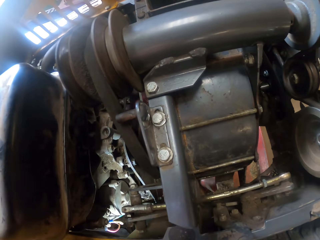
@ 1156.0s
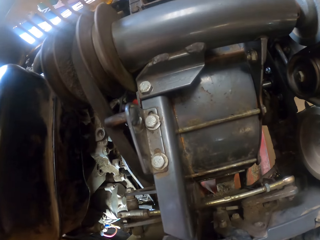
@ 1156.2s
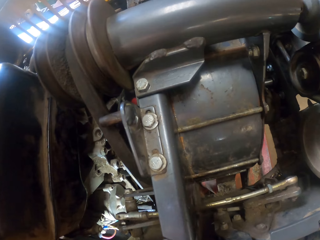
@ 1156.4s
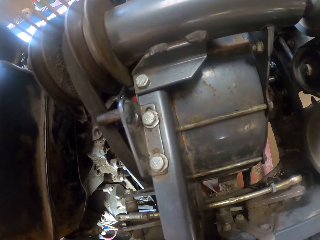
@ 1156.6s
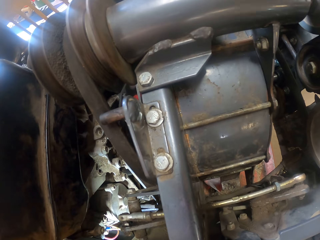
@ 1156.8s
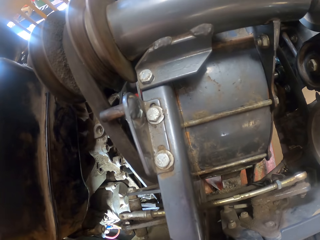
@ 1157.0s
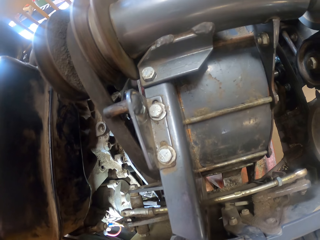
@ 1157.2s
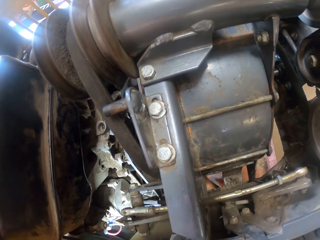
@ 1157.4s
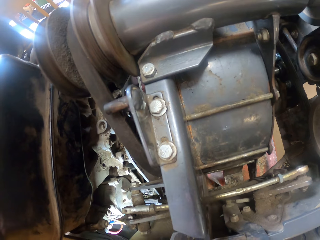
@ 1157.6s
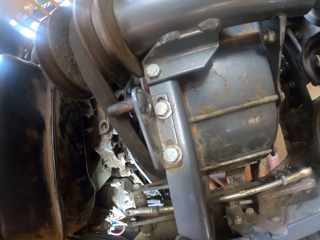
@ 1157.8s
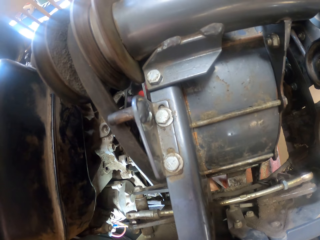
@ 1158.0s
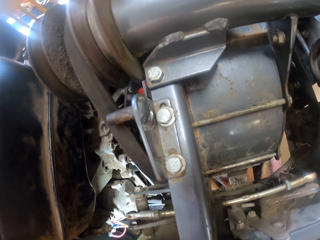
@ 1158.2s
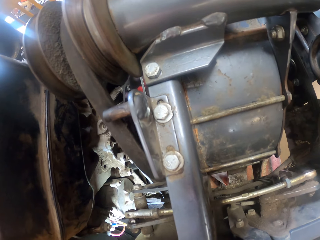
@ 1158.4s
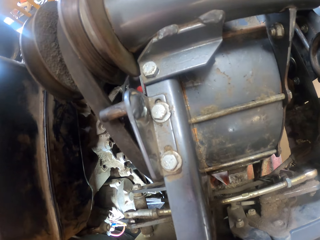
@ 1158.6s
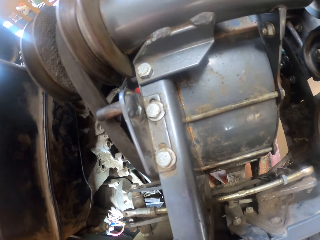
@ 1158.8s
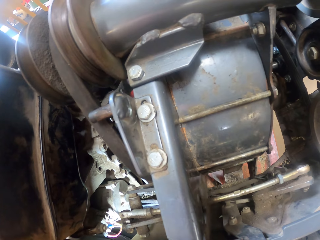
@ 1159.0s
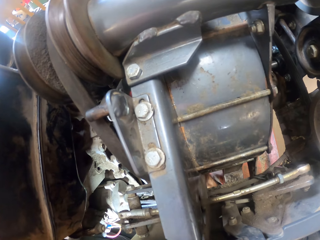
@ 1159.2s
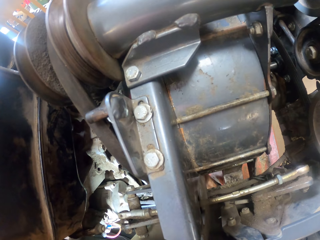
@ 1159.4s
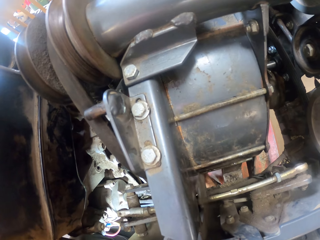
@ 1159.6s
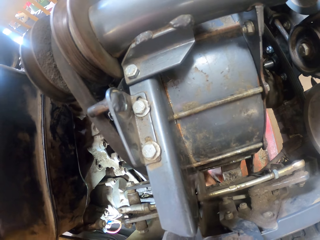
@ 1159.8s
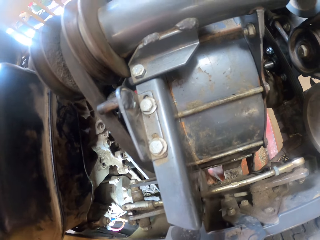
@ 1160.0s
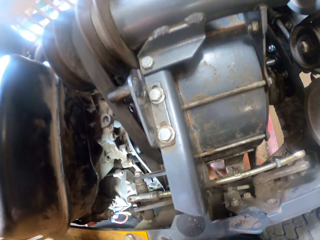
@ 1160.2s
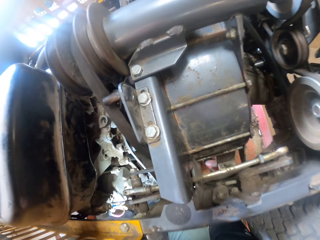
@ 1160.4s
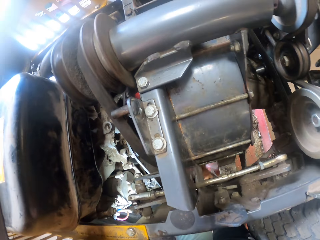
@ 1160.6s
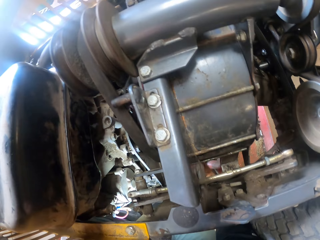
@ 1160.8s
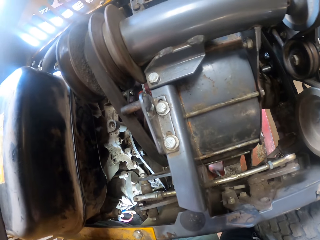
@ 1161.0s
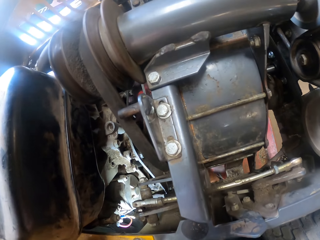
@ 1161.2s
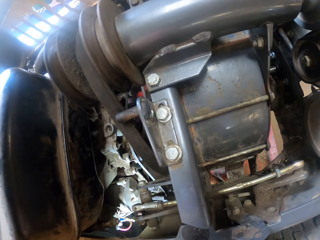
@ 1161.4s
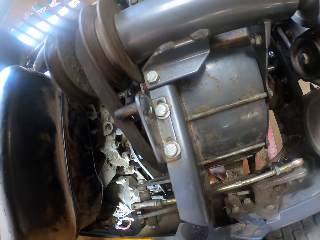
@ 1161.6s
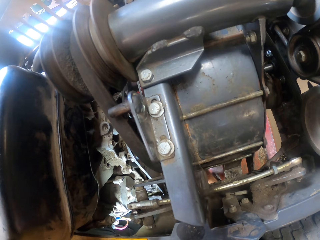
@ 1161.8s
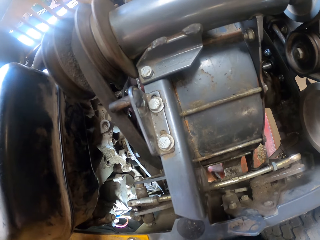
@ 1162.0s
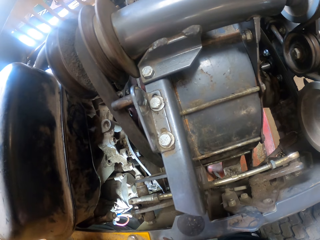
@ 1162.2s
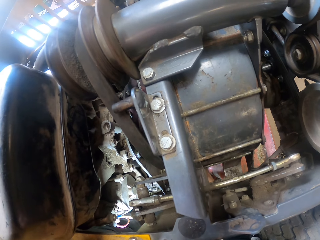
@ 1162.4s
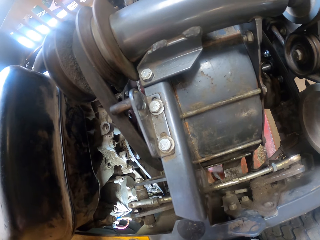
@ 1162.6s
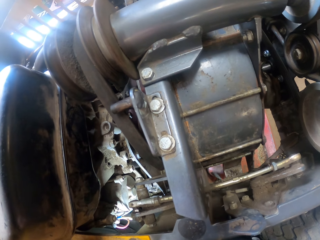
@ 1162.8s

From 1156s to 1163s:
The camera wearer tightens a screw in the machine with the wrench. They adjust something under the car using the right hand.

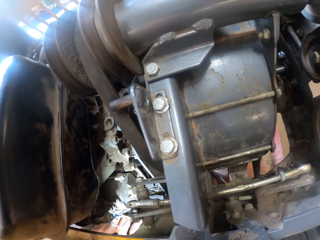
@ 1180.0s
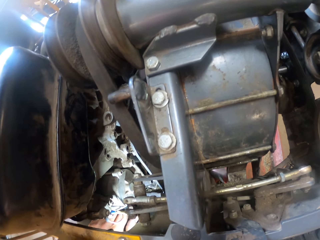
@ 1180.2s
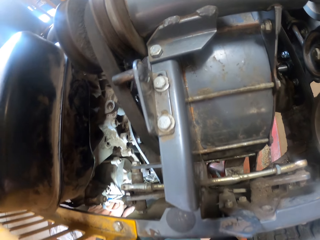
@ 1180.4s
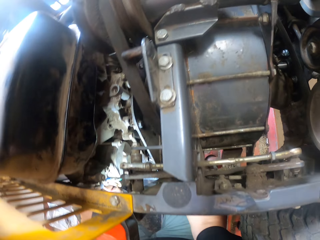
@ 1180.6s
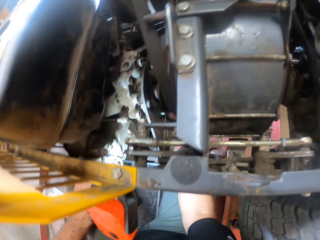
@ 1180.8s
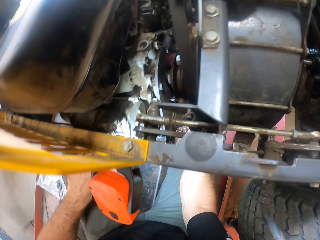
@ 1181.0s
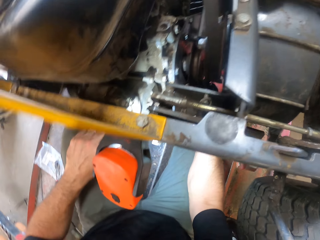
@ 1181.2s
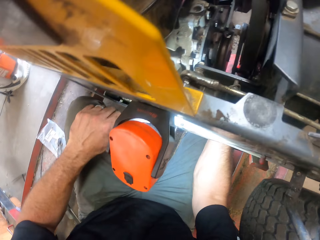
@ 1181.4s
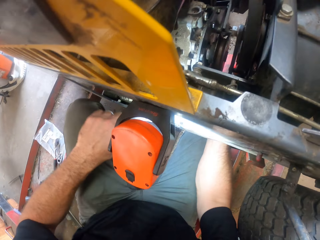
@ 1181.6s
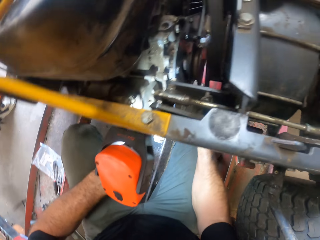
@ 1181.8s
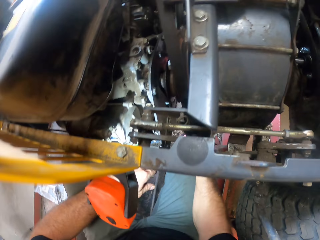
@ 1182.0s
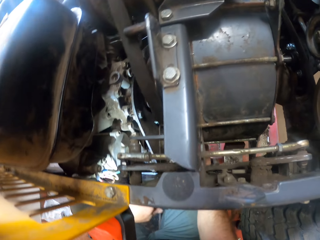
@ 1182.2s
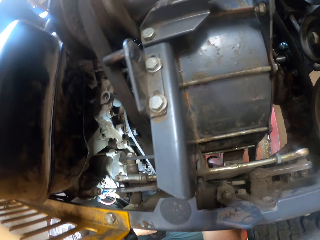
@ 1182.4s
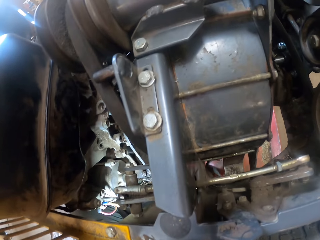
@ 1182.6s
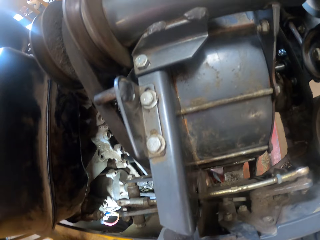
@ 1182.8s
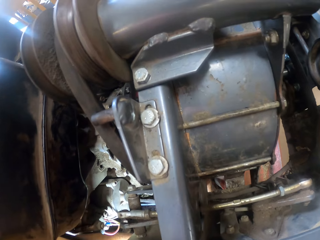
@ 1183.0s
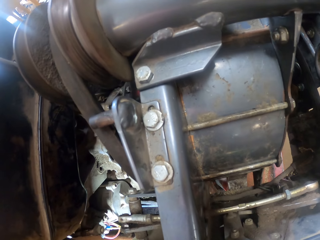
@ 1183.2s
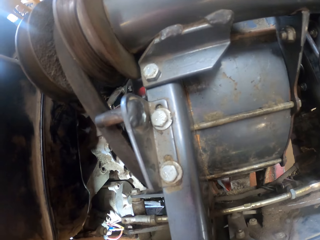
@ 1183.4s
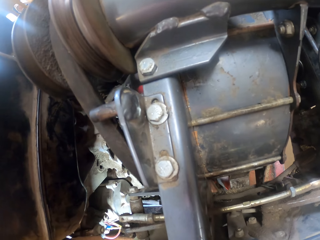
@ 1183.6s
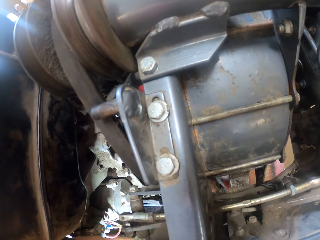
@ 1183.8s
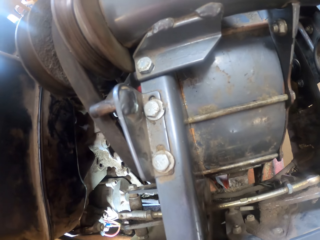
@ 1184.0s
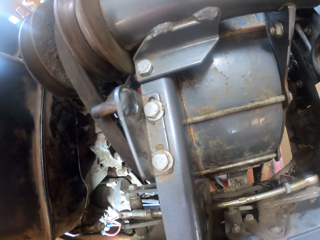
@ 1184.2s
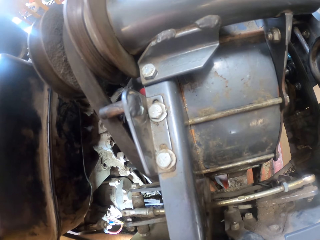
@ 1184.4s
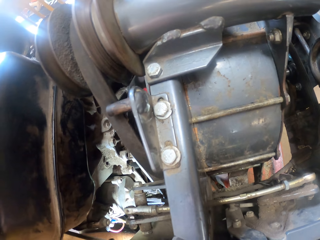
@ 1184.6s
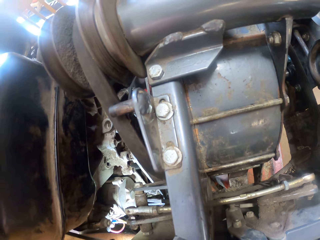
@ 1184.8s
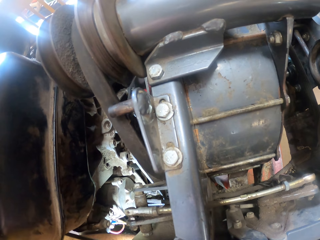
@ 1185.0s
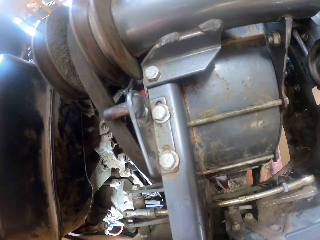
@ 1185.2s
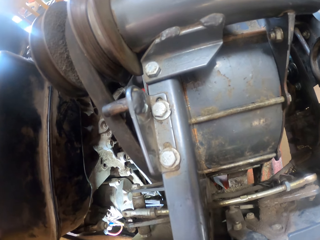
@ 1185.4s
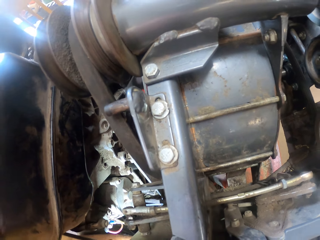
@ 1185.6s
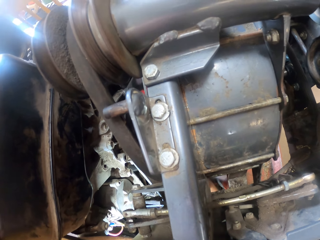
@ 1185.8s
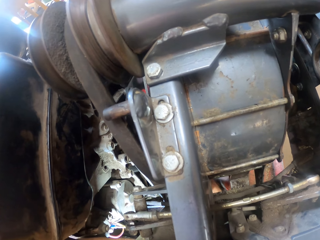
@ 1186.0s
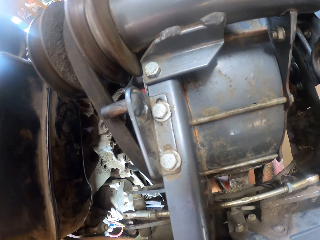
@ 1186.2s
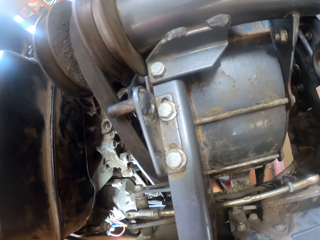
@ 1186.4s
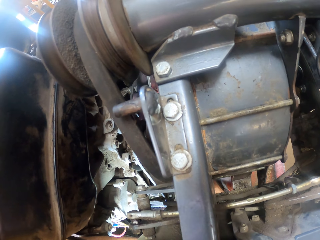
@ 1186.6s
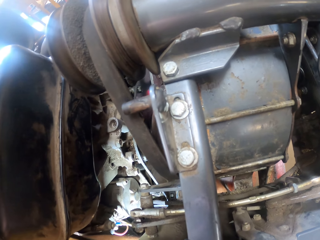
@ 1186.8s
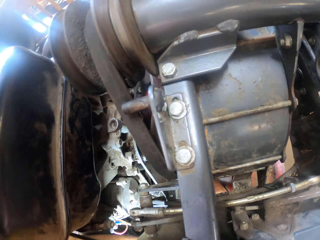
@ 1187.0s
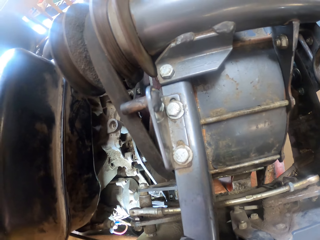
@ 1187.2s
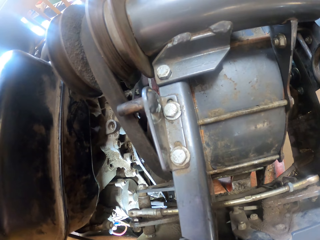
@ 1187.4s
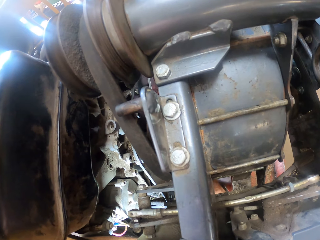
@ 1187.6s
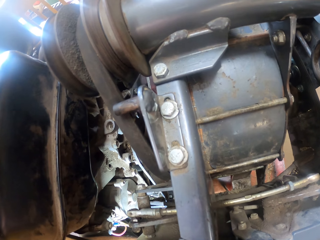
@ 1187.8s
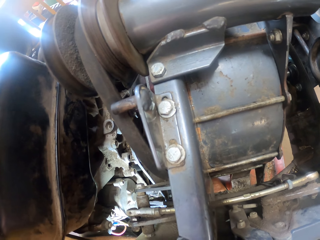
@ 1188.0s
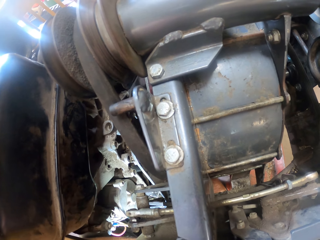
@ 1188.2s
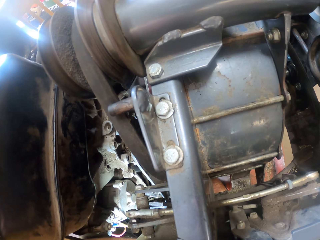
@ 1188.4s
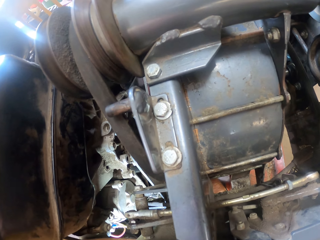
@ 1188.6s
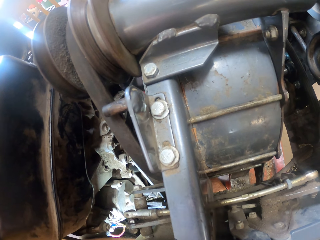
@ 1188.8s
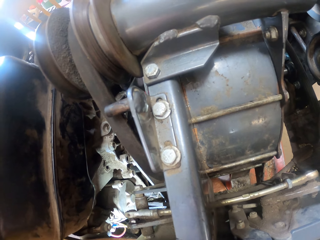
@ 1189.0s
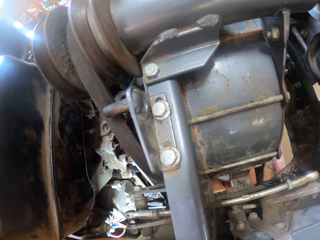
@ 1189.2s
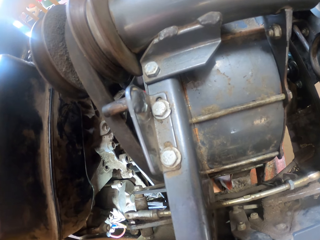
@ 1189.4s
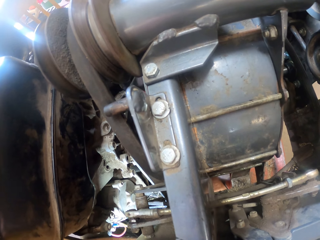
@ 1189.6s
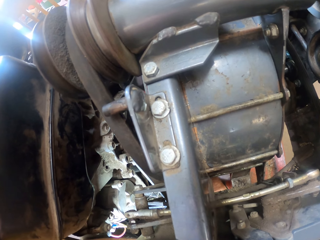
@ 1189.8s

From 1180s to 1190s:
The camera wearer places the left hand under the car. They adjust something under the car.

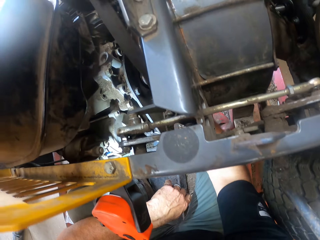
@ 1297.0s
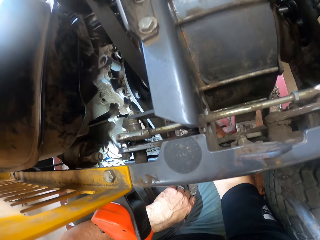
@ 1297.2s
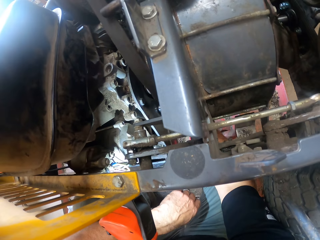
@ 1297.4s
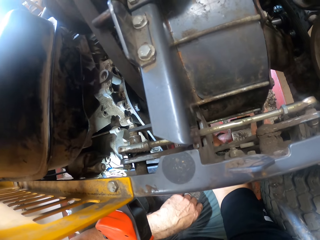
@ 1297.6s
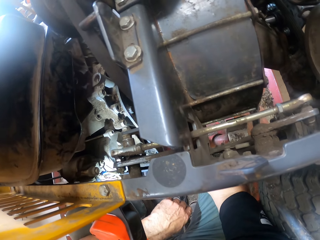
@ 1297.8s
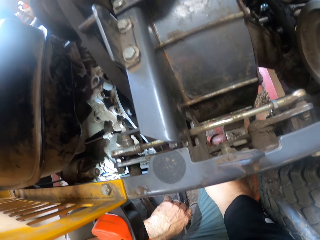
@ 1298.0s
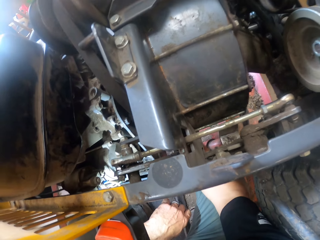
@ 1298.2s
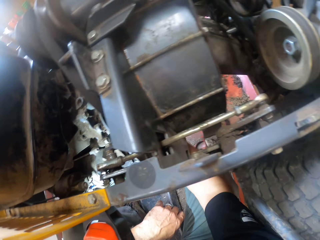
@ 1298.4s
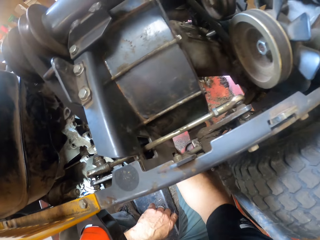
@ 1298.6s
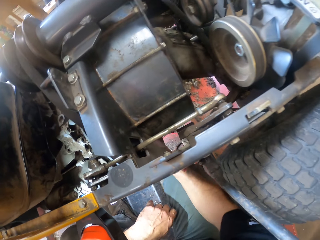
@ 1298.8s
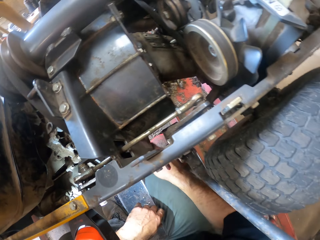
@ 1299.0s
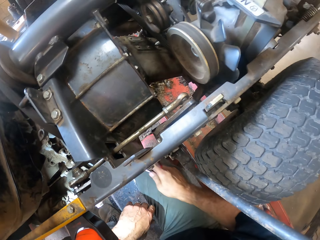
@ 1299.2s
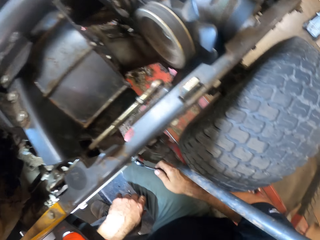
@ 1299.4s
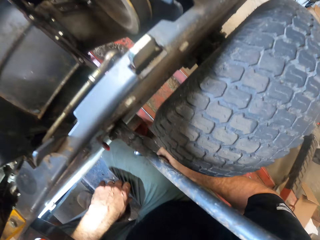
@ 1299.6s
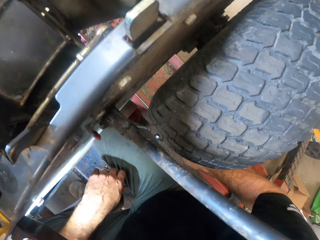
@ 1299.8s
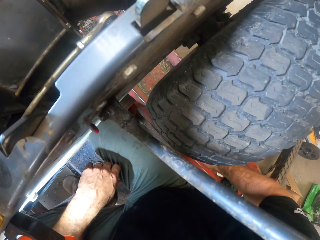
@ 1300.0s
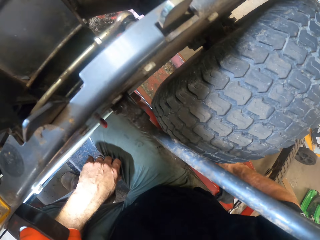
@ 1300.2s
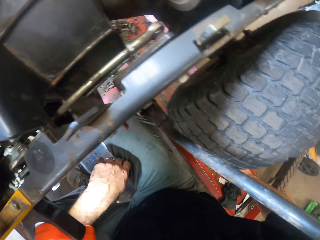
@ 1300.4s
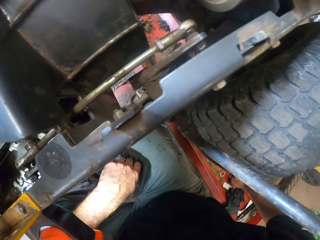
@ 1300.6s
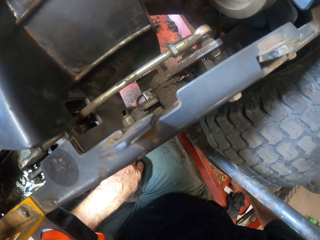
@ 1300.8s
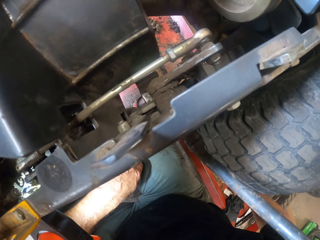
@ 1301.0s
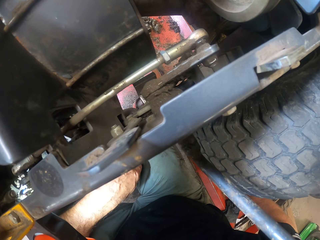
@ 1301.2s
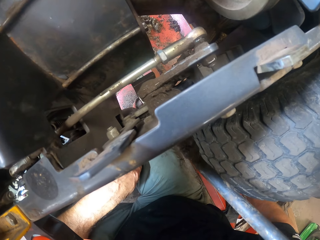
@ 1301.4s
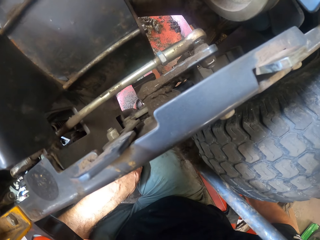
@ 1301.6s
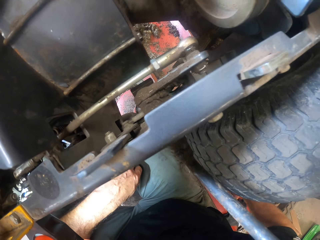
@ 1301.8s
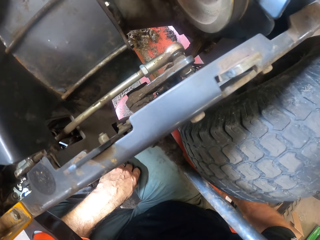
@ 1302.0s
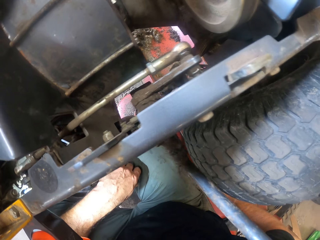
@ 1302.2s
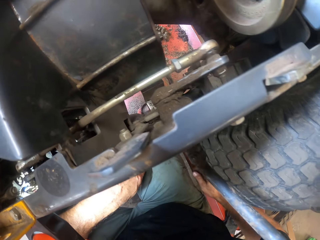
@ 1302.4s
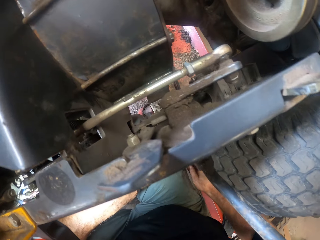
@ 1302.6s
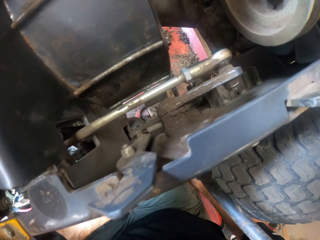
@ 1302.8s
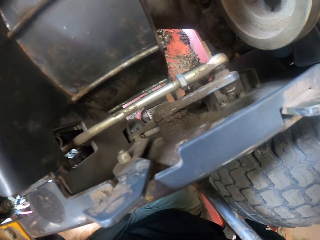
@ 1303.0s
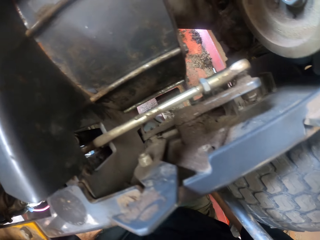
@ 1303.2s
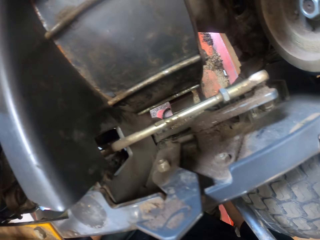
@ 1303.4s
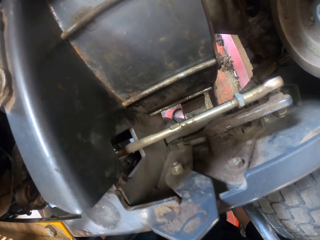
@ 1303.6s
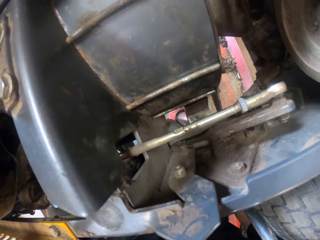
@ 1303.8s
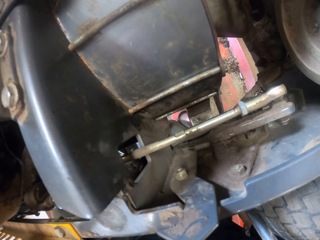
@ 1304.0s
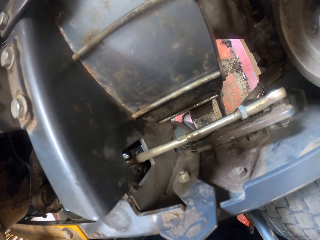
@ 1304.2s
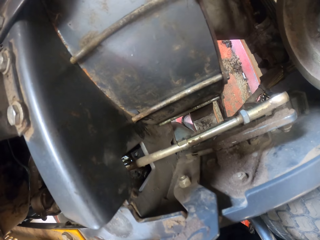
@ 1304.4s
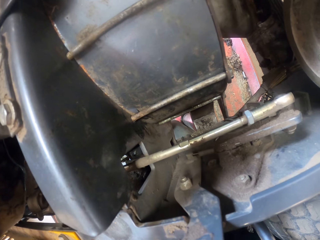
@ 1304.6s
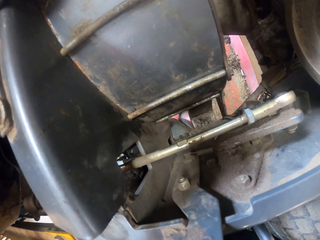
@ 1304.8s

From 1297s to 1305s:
The camera wearer removes the right hand from under the car. They place the spanner down. They place the right hand back under the car.
